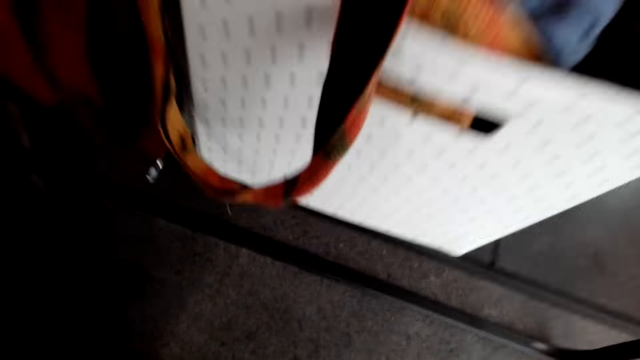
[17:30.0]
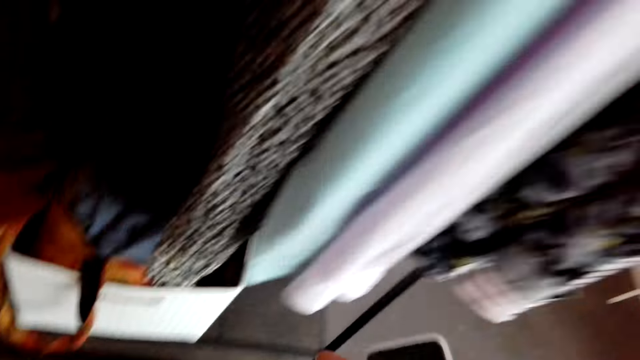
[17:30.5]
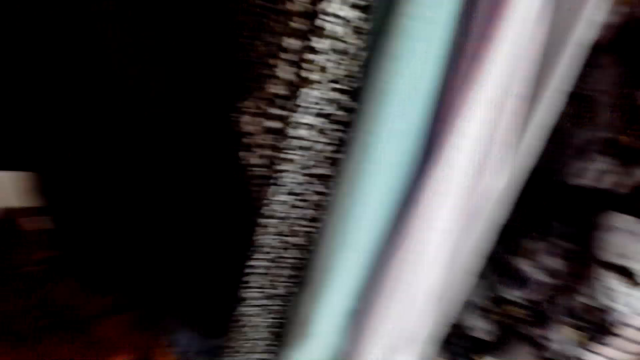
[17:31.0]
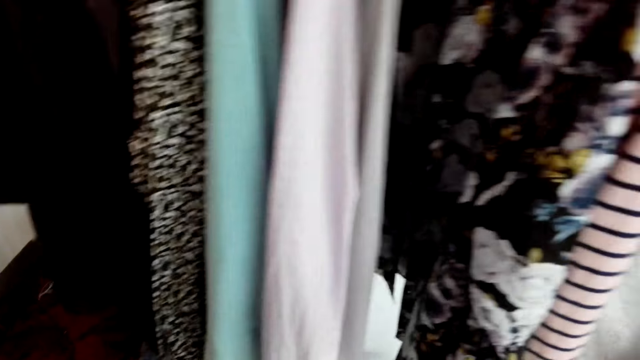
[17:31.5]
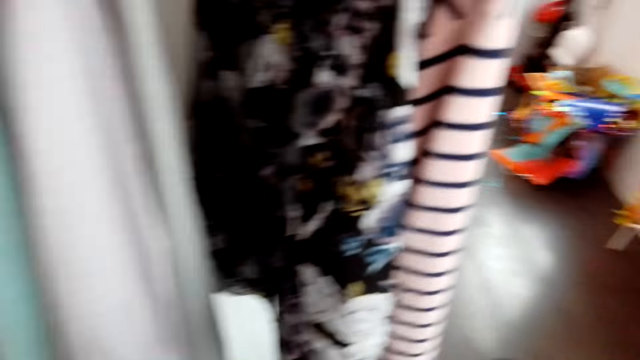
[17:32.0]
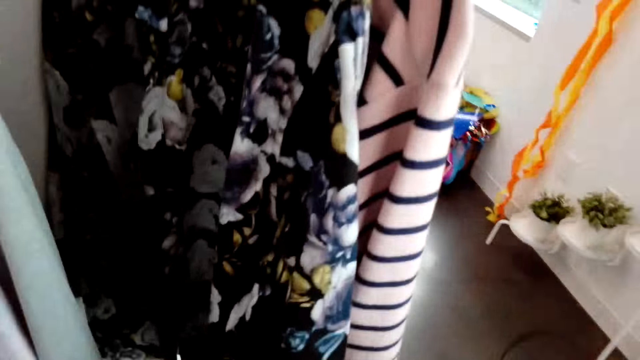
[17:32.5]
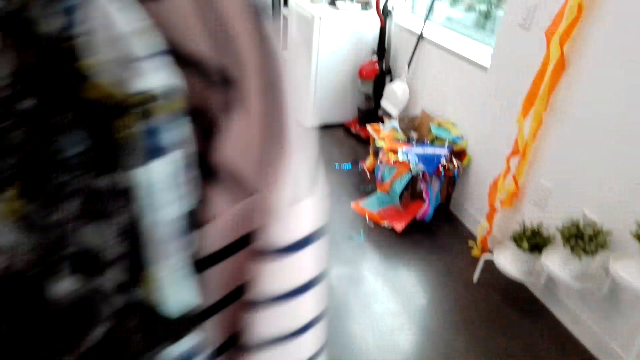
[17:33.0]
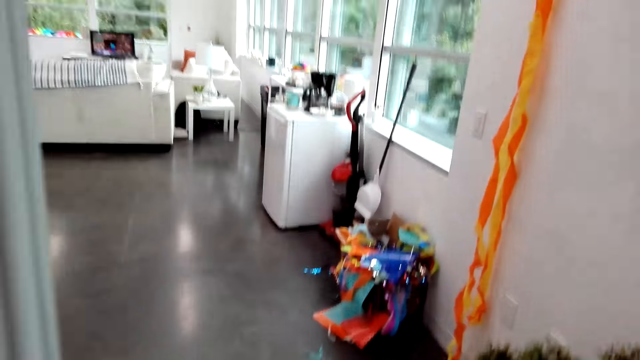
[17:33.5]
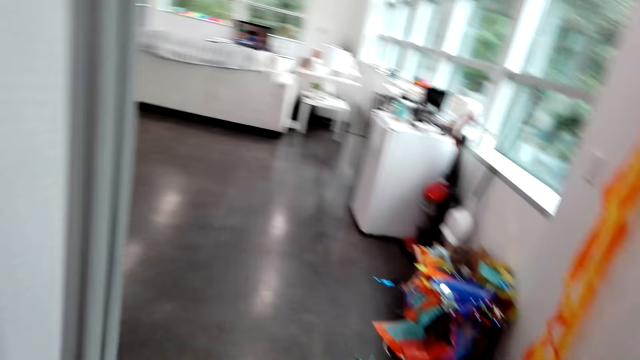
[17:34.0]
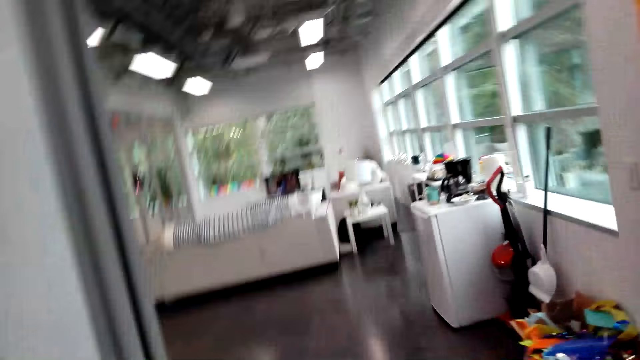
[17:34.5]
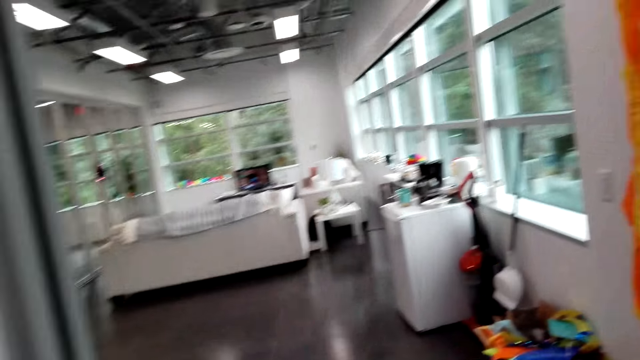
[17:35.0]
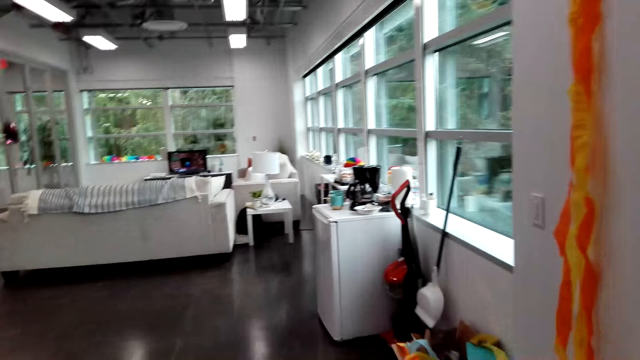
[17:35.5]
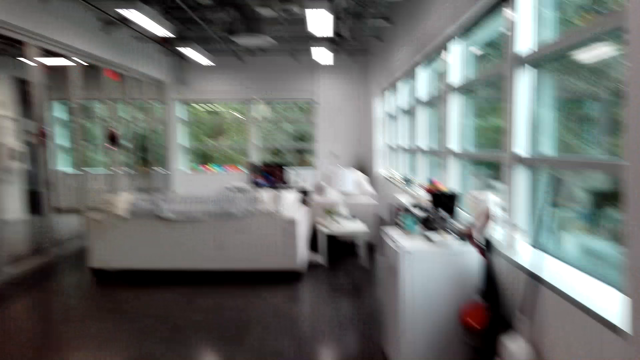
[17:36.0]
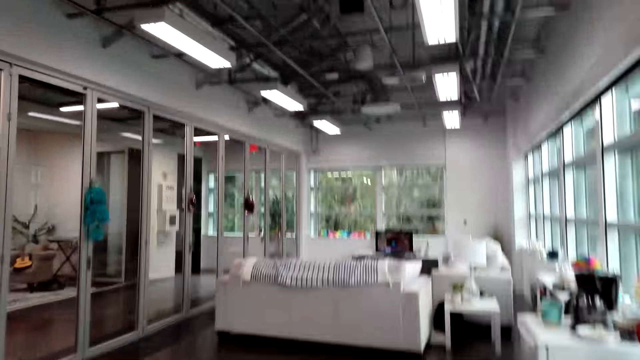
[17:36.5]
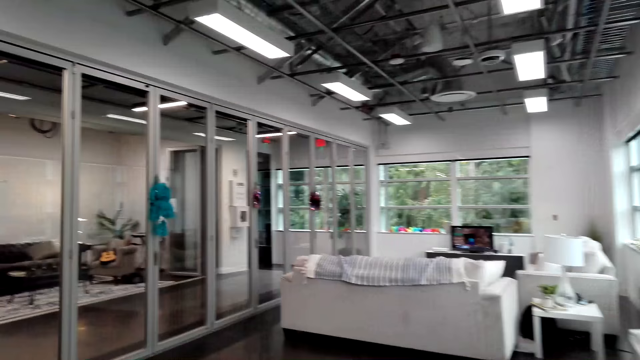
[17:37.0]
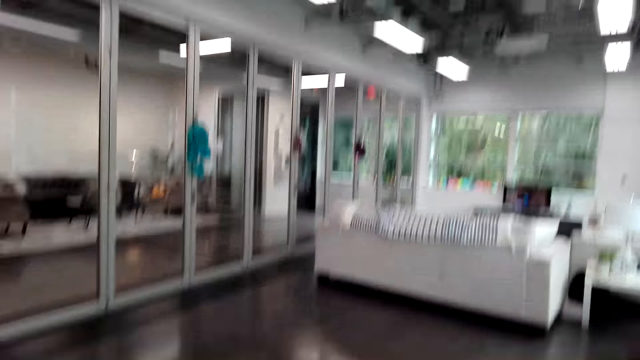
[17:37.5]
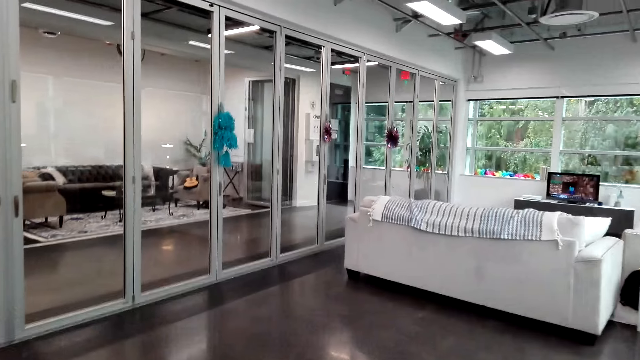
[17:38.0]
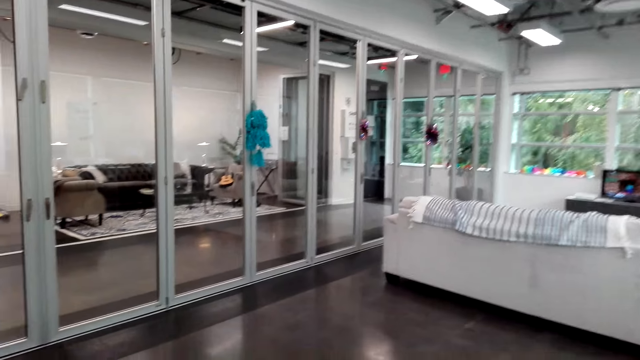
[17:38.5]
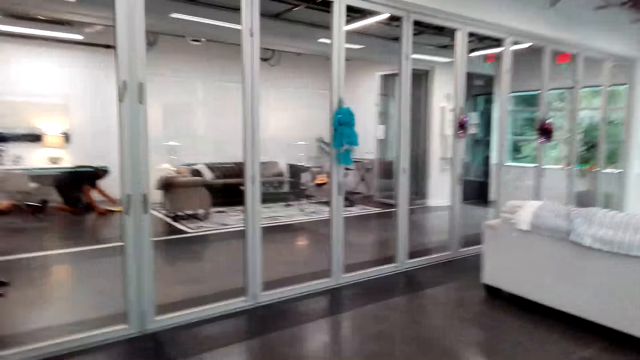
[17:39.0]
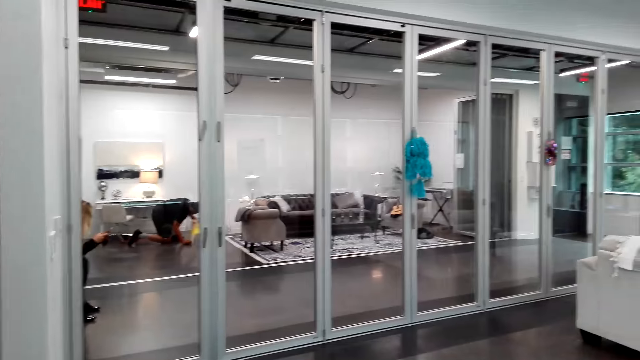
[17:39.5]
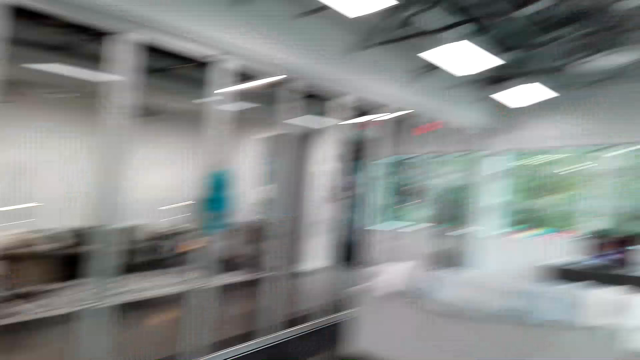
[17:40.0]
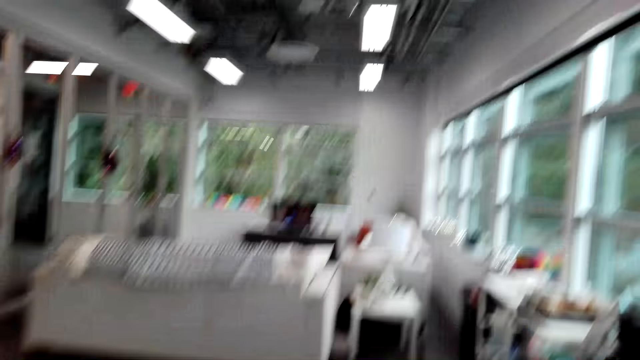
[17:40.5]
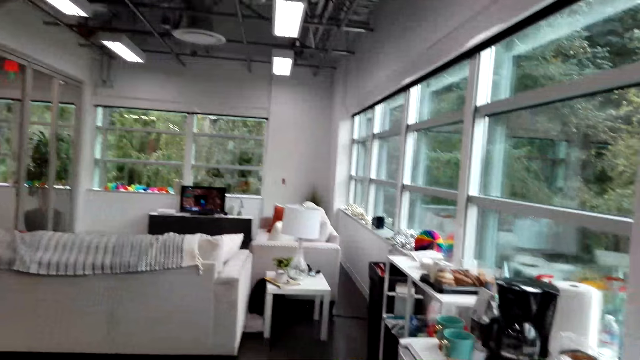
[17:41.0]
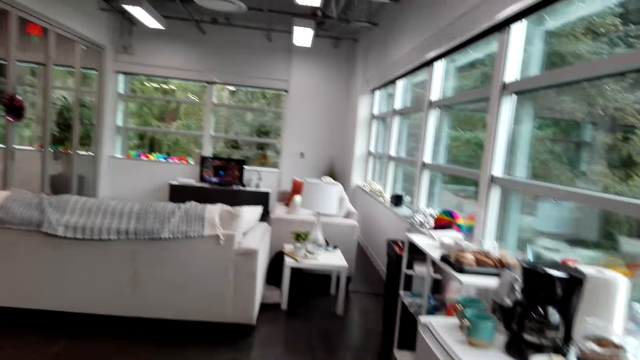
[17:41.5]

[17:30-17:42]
The camera wearer holds a cellphone. They look around the house. They walk. They look around. They walk around the house.

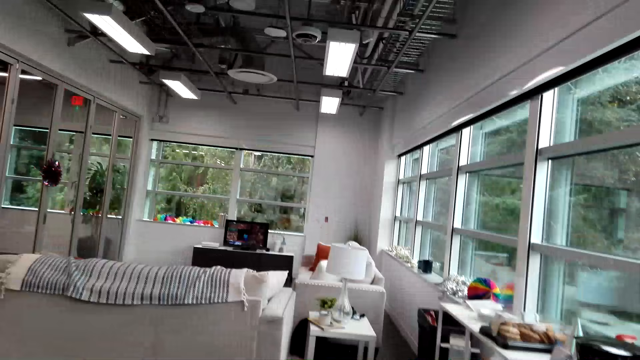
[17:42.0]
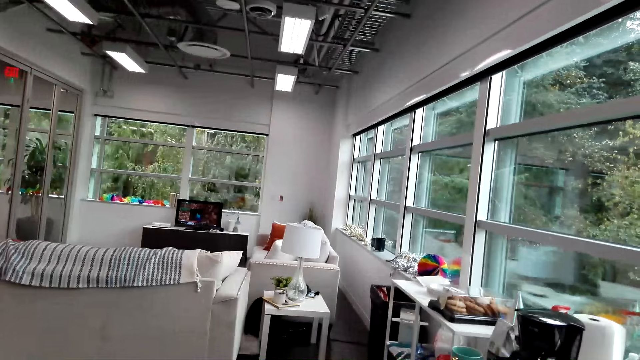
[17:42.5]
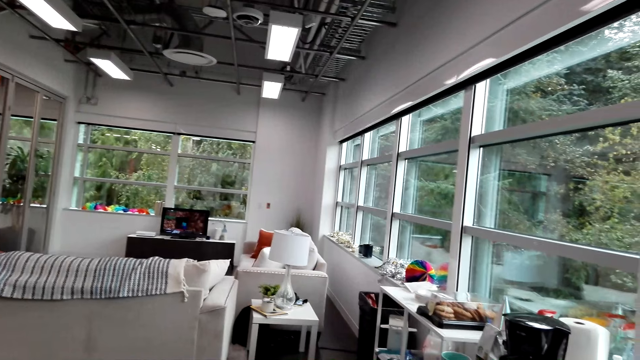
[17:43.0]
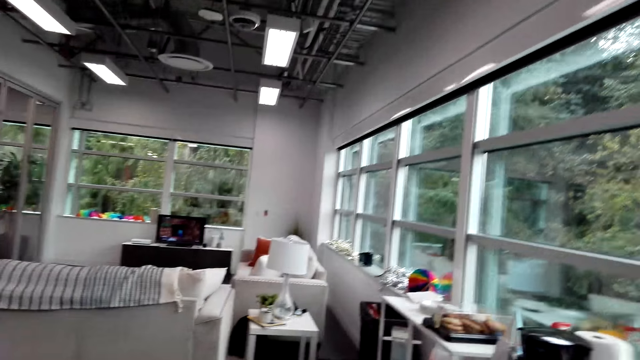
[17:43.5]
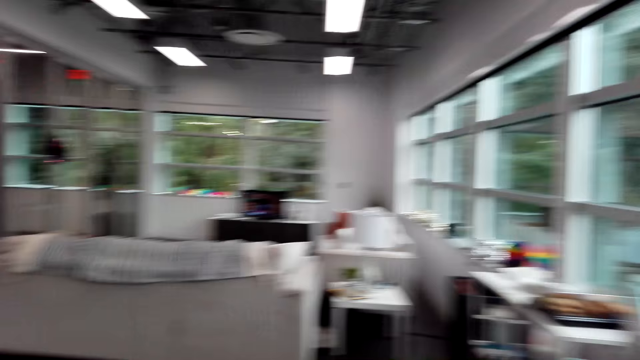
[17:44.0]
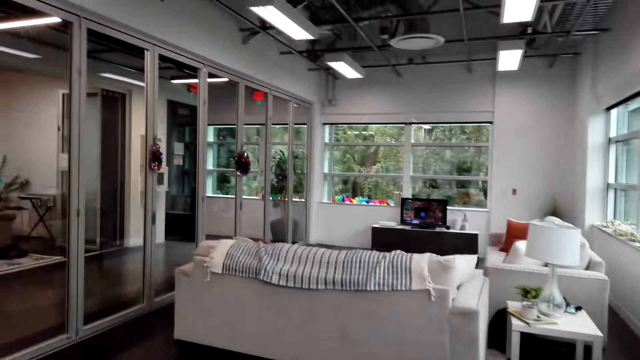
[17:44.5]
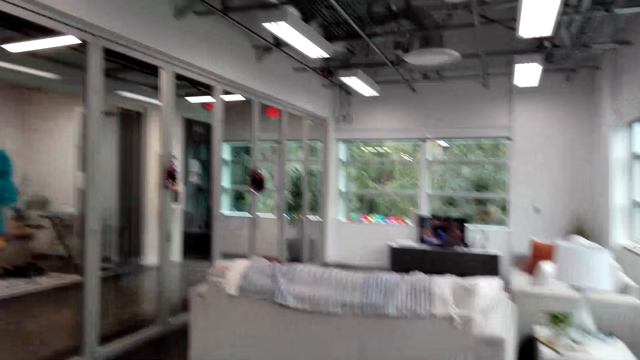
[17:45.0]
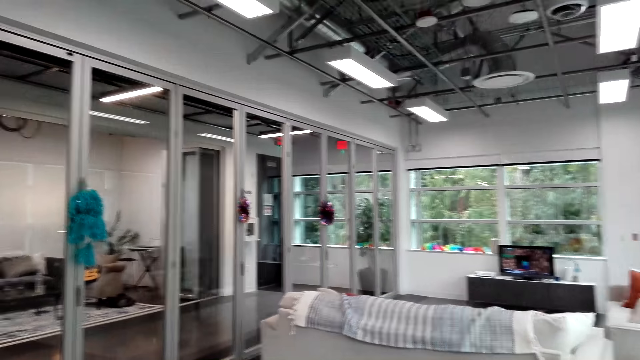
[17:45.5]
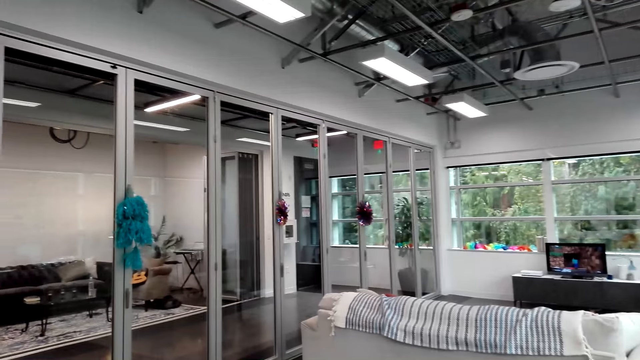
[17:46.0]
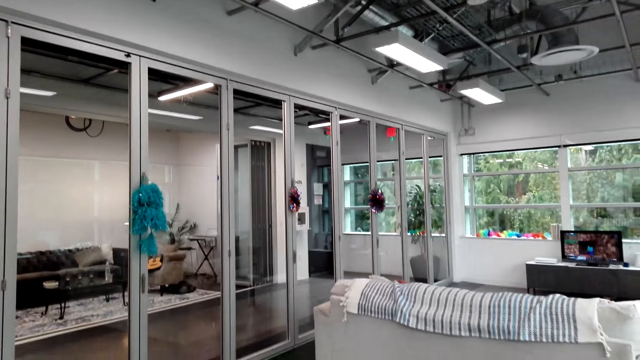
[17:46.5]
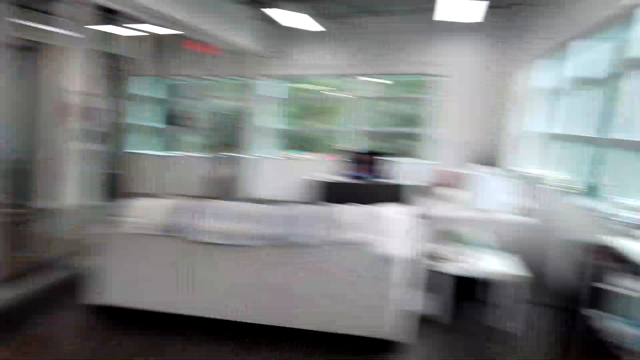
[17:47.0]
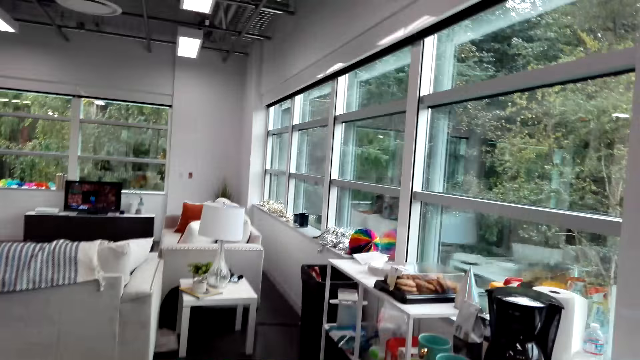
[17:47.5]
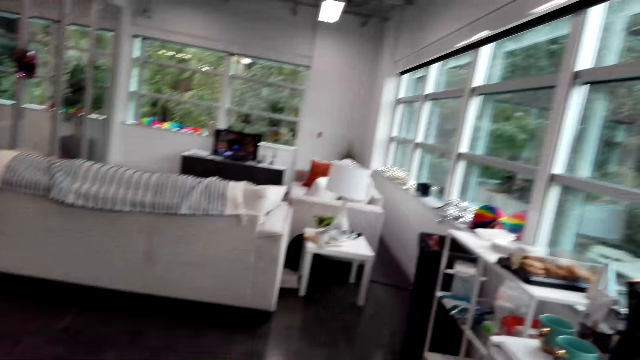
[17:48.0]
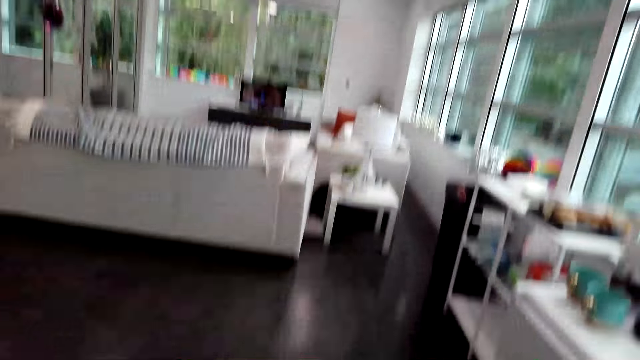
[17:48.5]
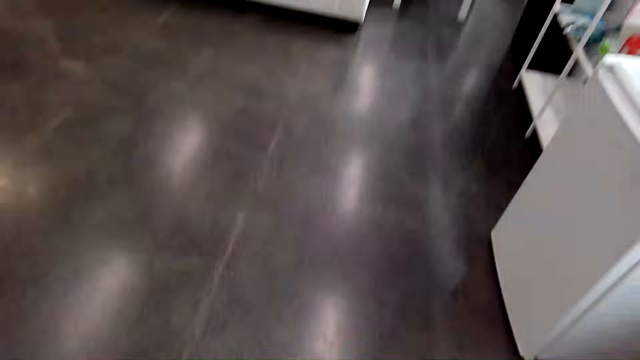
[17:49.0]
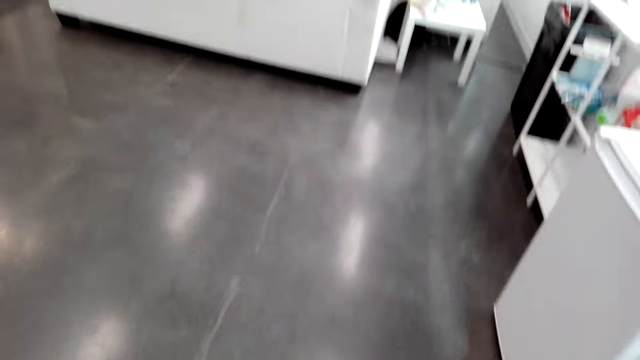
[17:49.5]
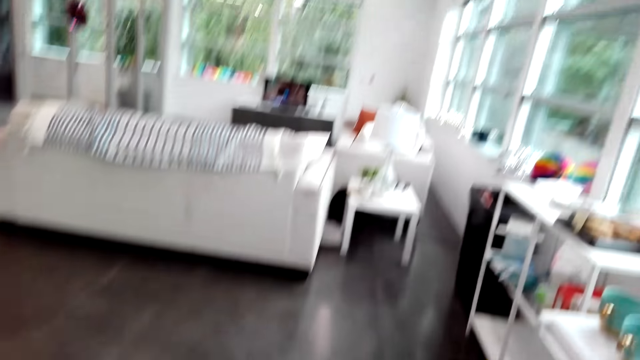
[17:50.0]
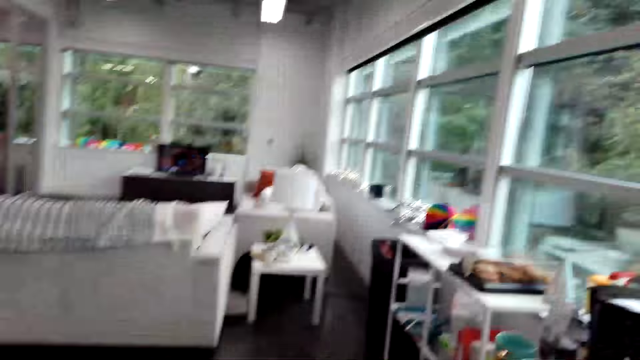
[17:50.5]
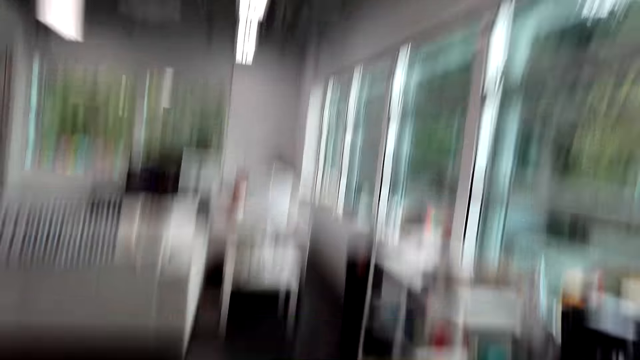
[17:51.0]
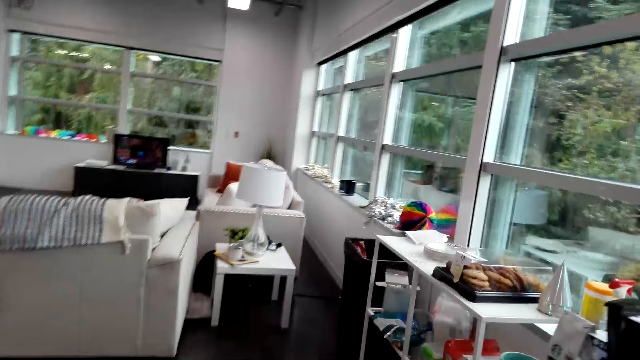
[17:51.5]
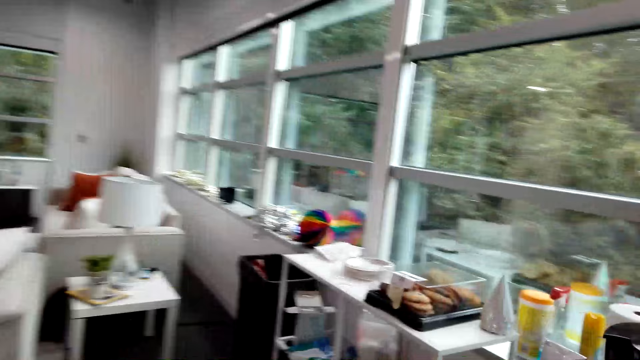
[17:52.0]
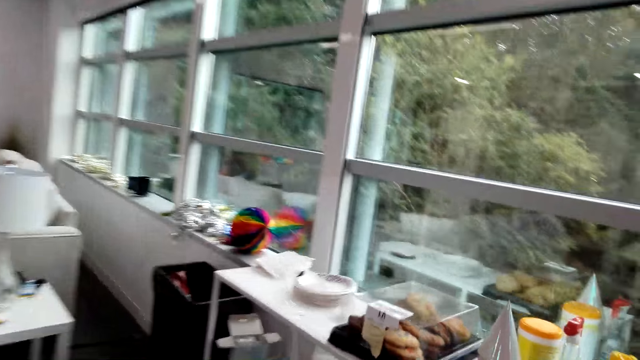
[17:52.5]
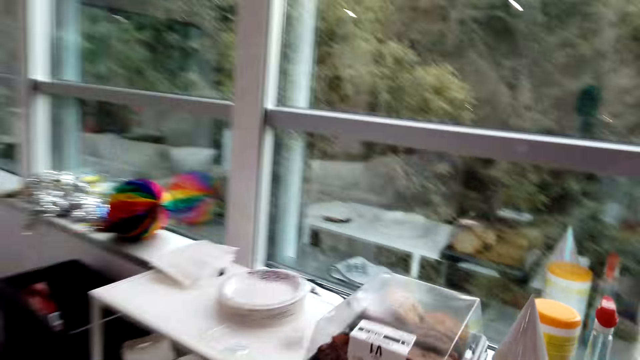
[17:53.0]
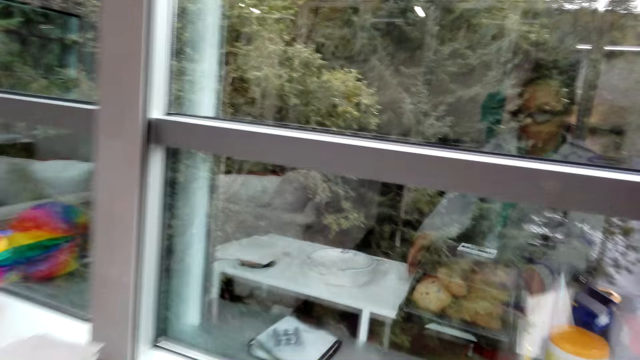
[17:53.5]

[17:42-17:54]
The camera wearer looks around the house. They walk around the house.
